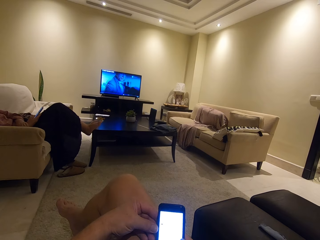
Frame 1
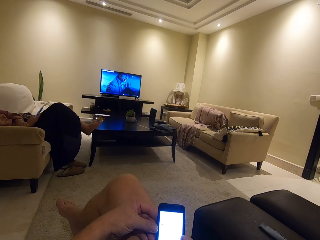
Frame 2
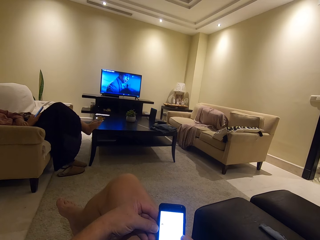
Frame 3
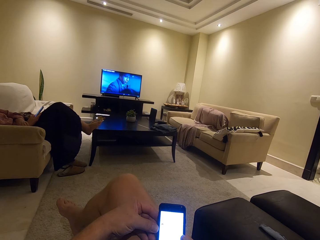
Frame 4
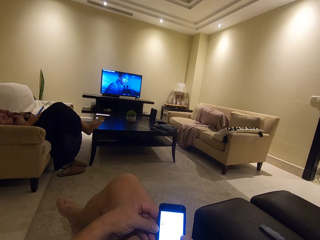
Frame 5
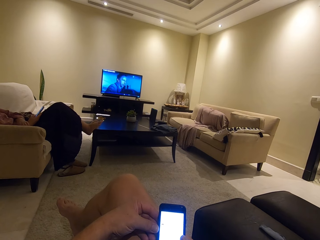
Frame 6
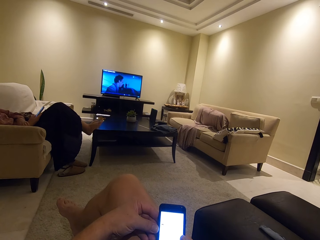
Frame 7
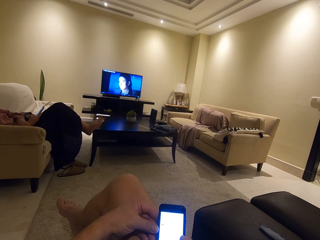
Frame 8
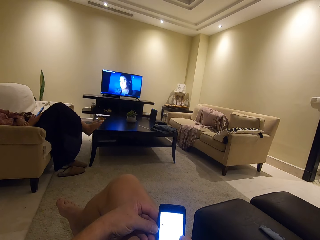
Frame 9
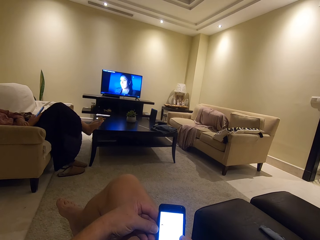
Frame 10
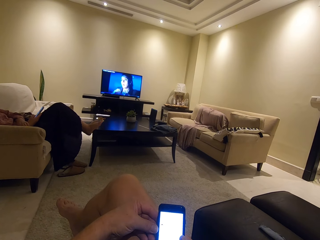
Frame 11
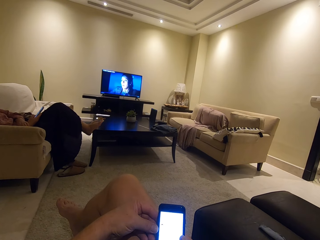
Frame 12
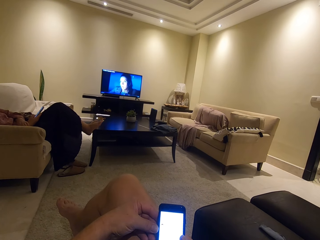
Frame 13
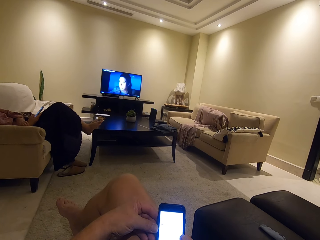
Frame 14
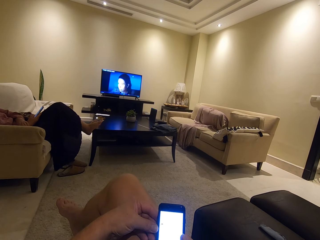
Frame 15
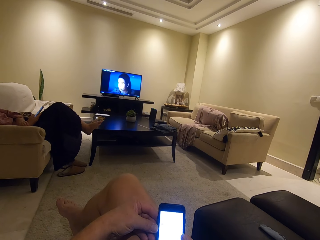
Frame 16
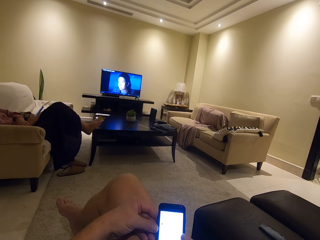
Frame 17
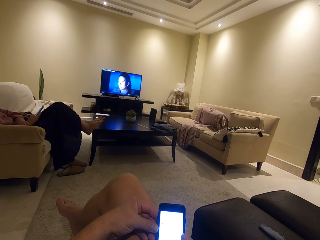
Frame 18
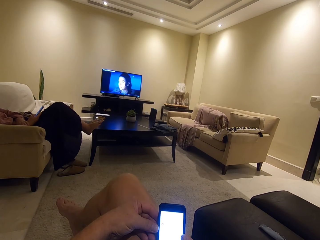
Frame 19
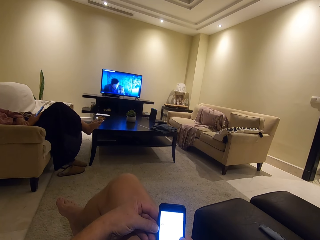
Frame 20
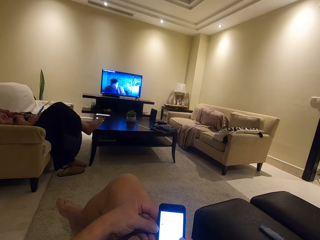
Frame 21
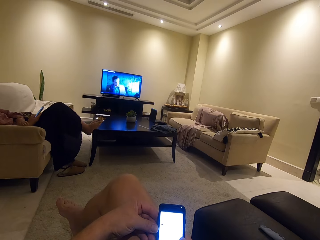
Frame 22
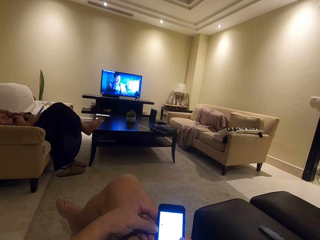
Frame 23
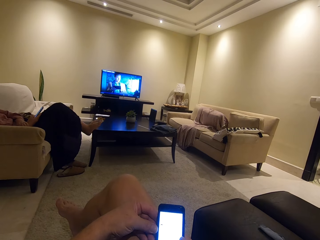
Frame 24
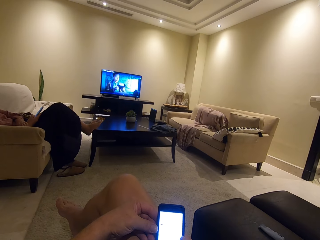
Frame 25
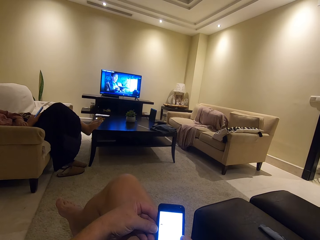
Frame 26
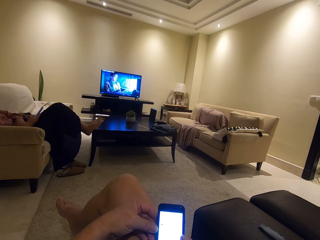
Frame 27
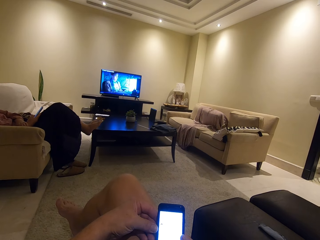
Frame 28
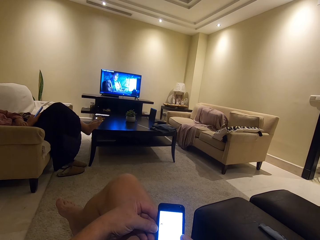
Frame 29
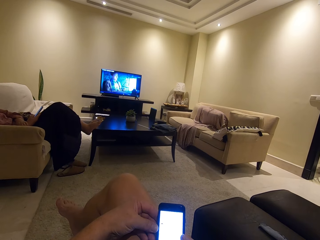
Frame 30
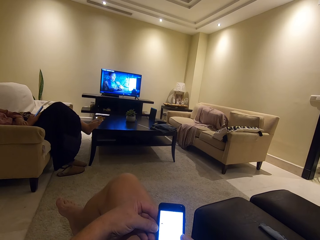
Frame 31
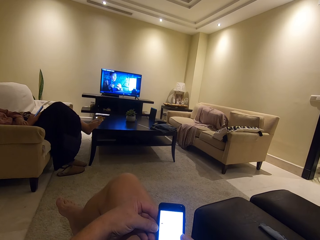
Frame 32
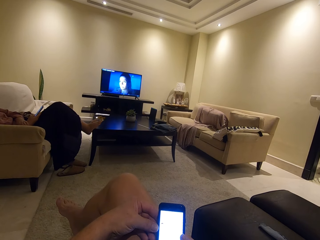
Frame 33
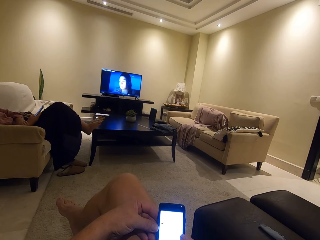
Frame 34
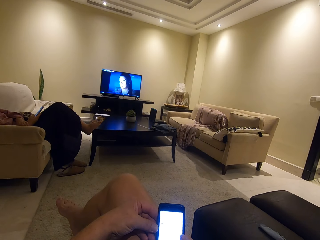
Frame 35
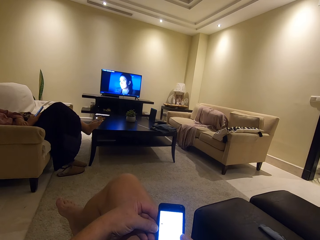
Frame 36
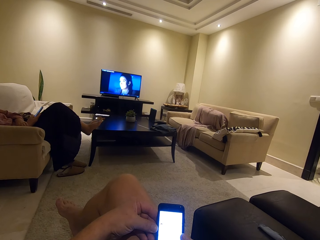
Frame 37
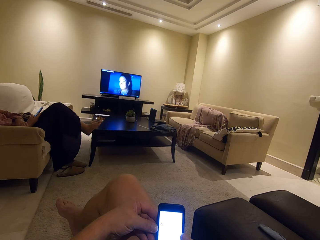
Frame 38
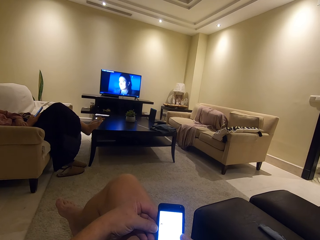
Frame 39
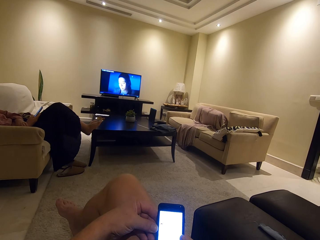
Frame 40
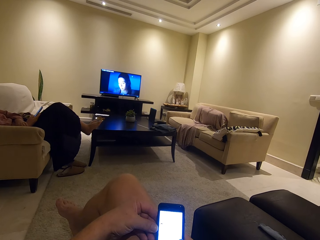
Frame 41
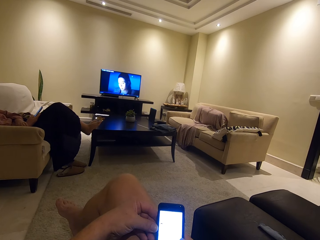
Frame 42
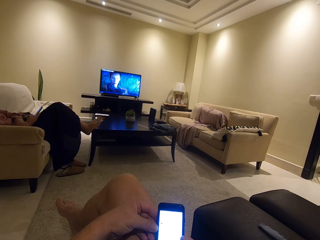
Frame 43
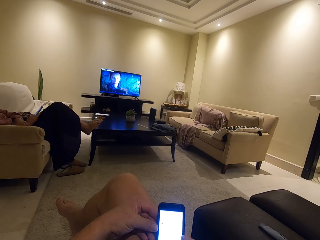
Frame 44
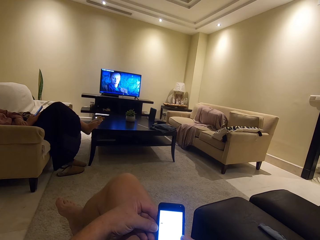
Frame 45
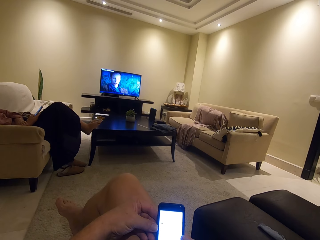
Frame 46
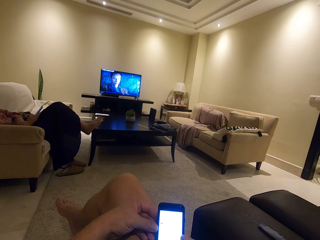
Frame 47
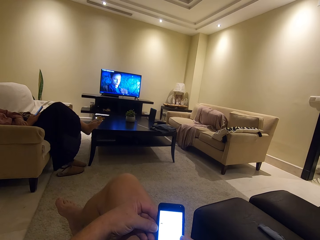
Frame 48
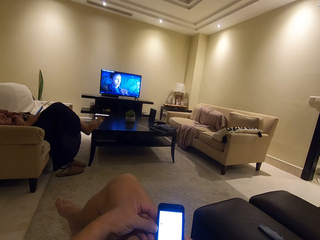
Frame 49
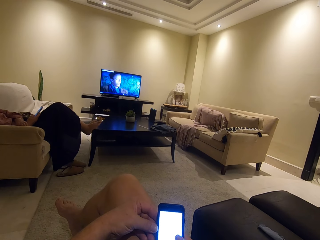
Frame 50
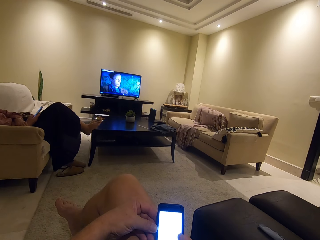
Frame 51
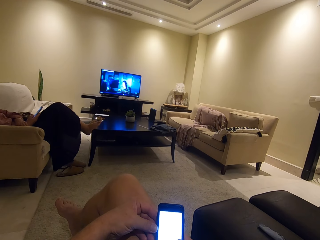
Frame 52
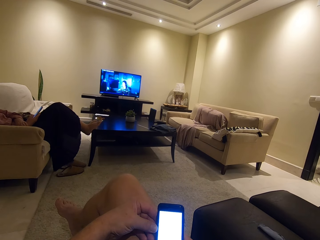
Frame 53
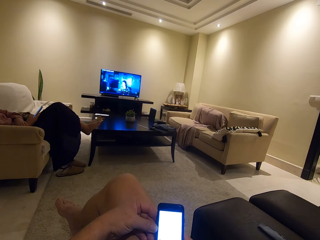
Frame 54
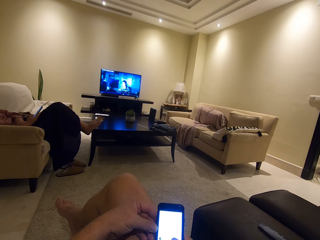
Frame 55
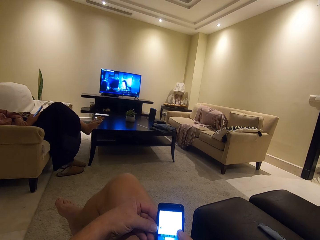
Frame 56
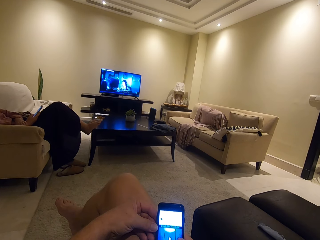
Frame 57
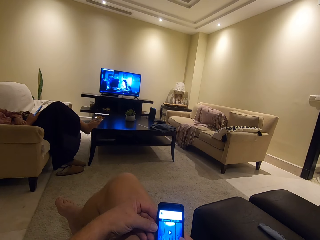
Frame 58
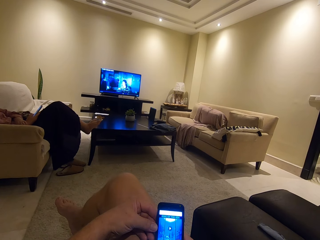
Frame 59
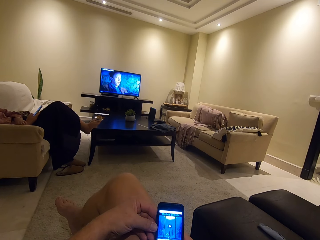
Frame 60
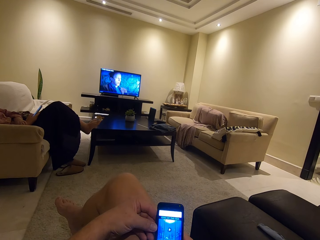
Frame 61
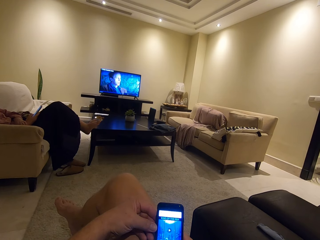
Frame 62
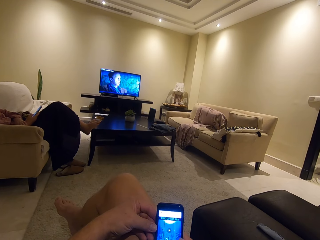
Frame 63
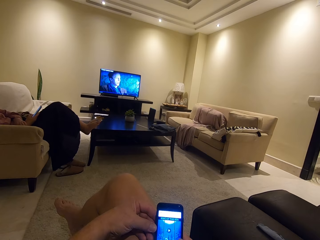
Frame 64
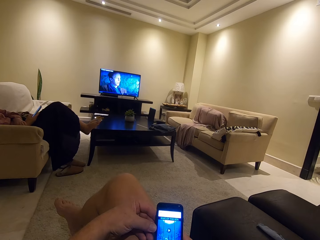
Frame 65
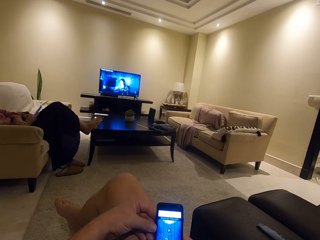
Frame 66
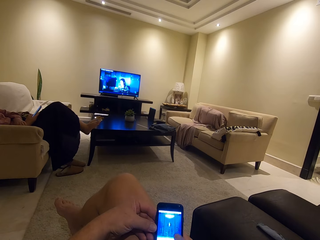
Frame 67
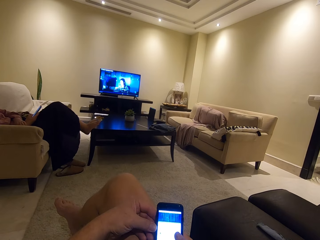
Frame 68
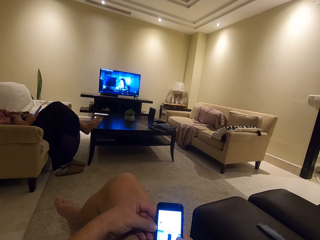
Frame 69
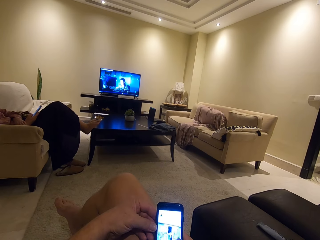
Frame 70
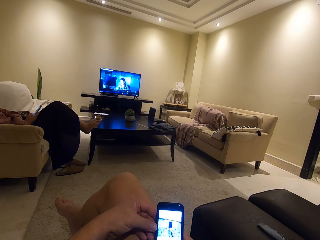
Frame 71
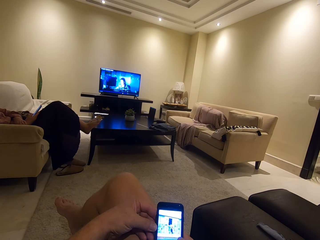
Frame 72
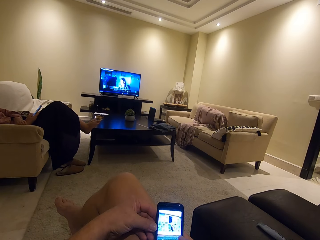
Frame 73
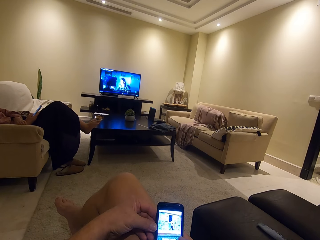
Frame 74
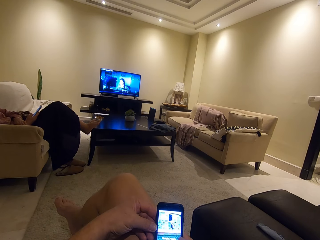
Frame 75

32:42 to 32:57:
The camera wearer watches the television. A woman operates the phone. The camera wearer watches the television. They operate a phone.

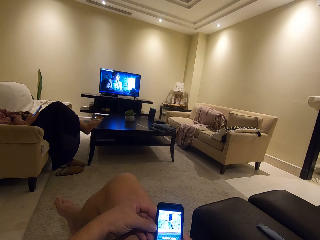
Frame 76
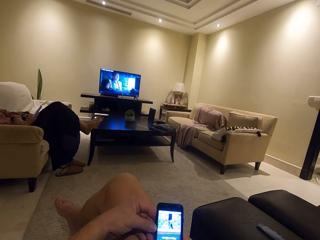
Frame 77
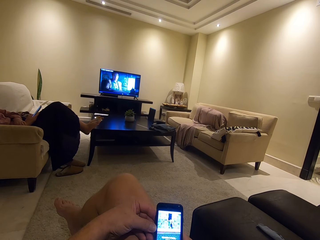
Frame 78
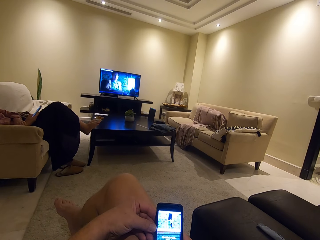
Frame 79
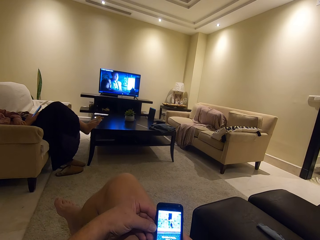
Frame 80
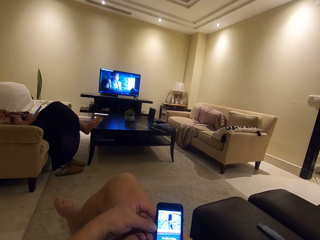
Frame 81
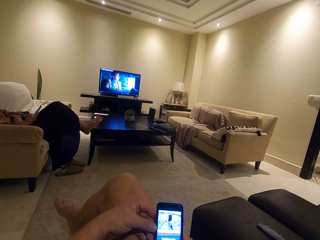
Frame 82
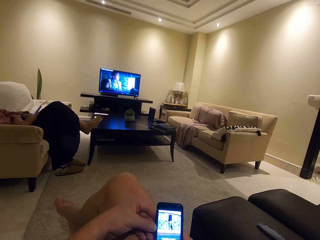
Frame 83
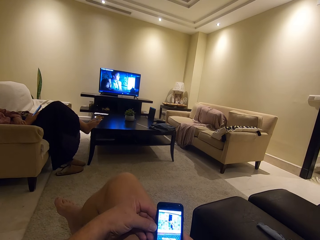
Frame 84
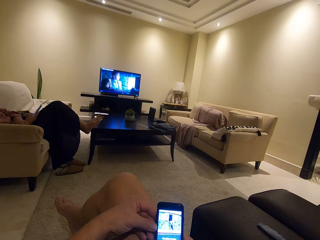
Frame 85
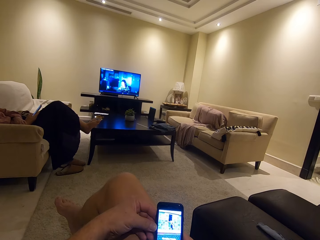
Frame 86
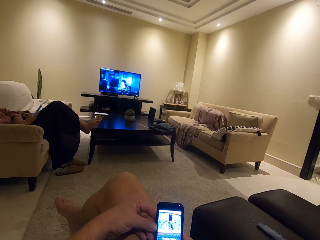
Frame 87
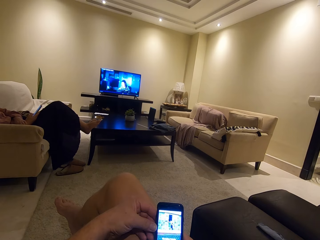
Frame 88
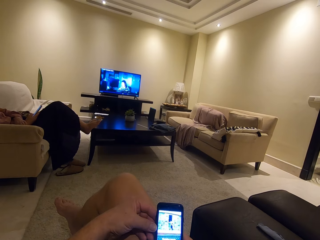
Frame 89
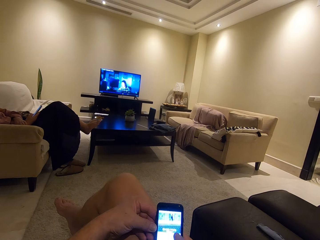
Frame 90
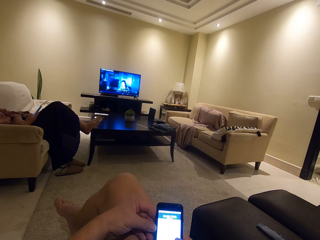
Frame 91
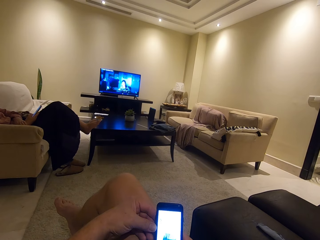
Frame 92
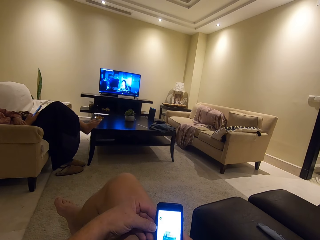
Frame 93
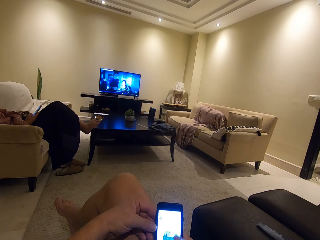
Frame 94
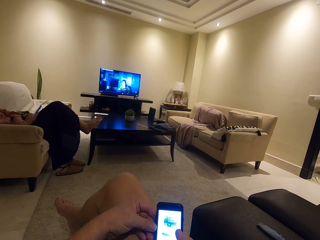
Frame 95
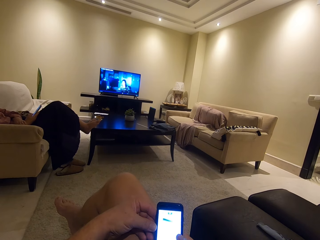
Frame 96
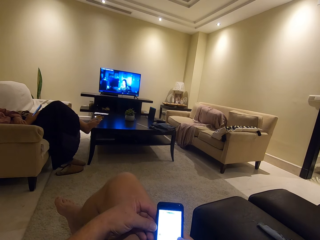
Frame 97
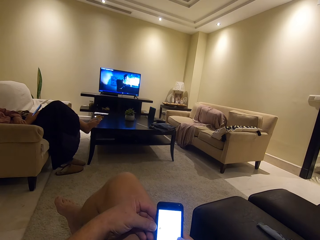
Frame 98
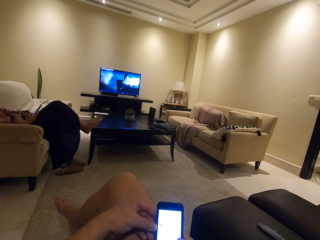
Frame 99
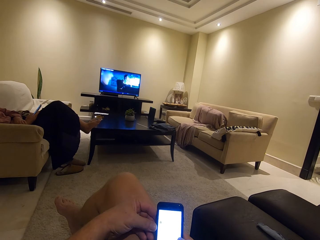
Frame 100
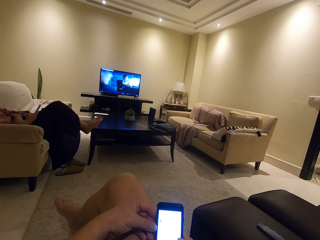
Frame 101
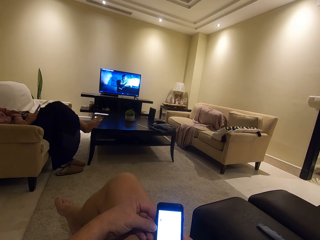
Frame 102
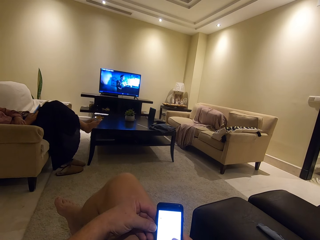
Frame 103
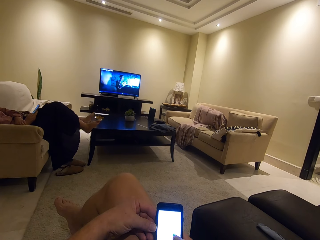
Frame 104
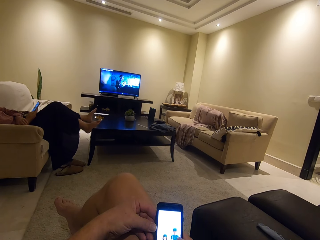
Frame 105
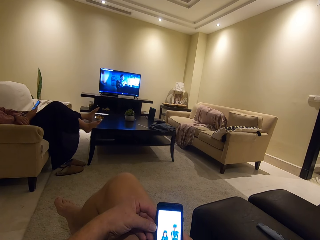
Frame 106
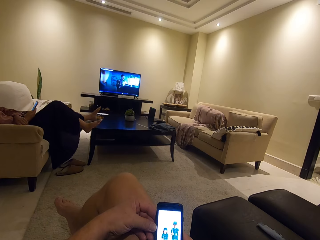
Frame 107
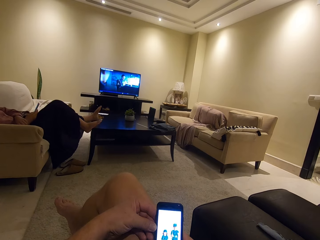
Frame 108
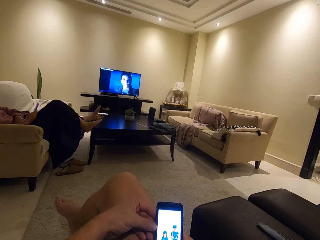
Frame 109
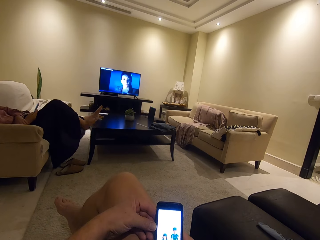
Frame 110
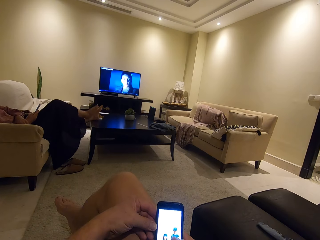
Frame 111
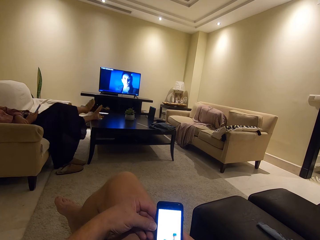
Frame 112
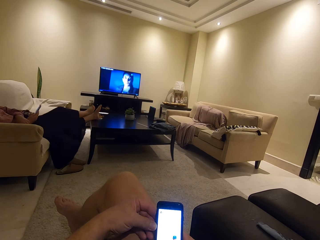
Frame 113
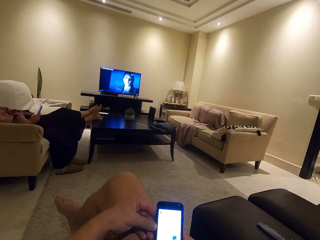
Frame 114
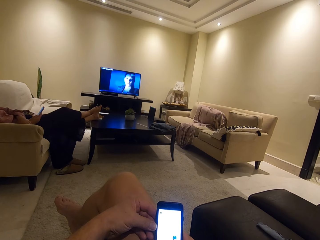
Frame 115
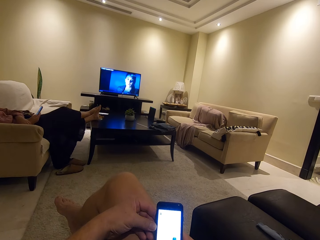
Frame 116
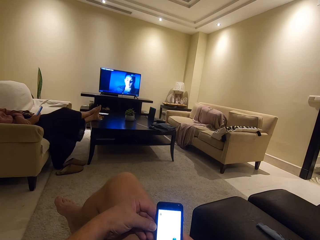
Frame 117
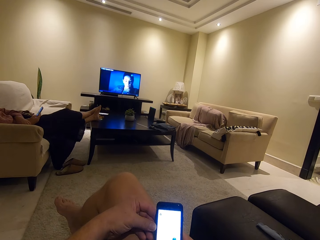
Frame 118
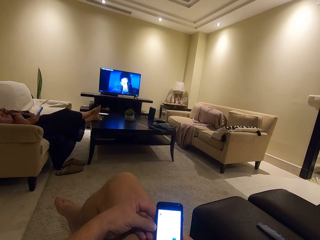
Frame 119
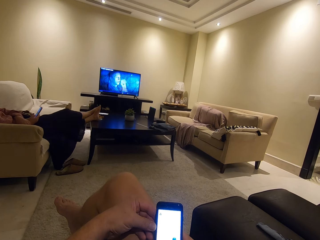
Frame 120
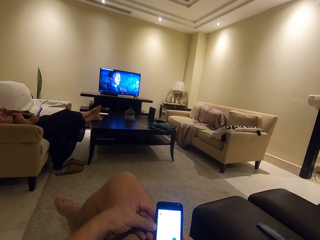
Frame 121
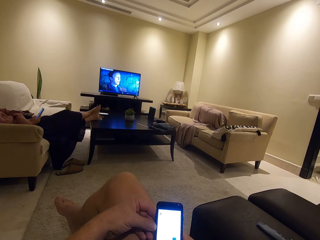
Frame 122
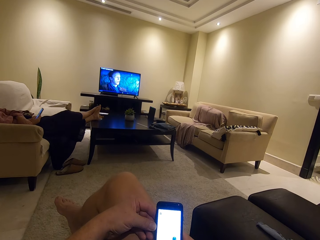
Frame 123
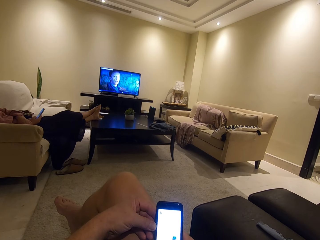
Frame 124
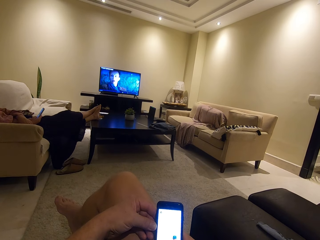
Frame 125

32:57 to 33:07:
A woman adjusts her legs on the table.
